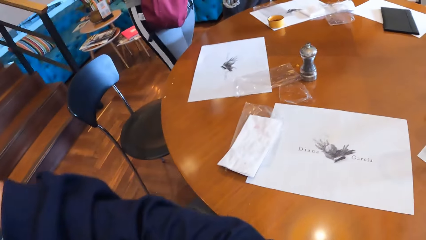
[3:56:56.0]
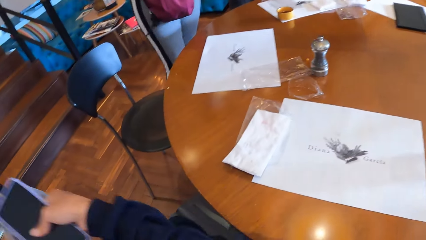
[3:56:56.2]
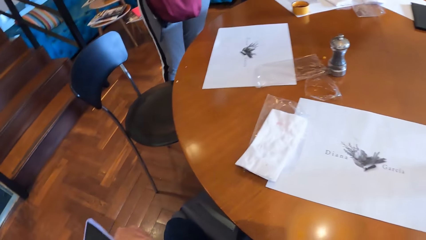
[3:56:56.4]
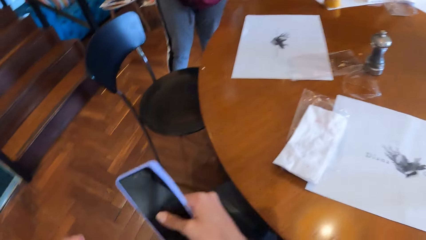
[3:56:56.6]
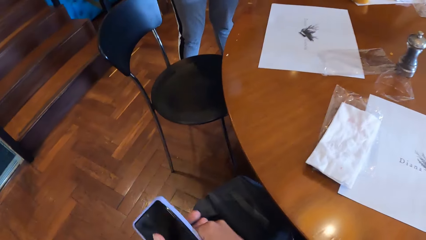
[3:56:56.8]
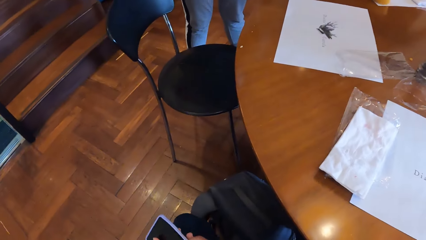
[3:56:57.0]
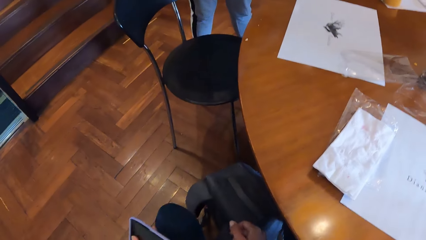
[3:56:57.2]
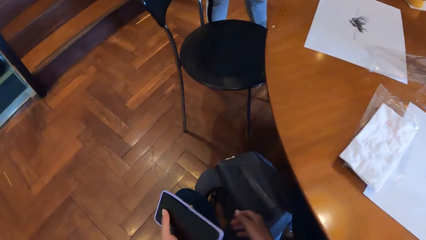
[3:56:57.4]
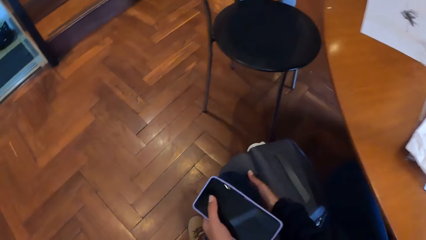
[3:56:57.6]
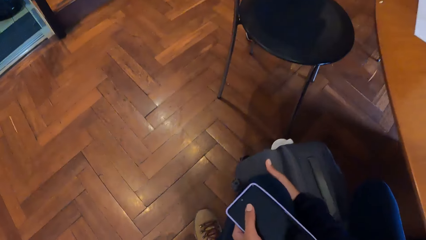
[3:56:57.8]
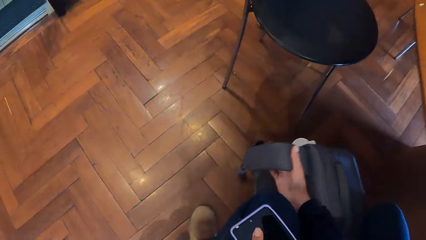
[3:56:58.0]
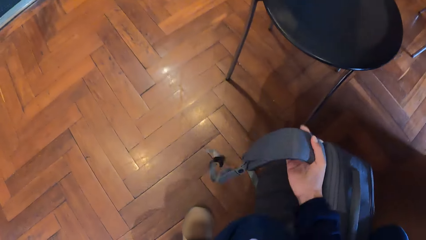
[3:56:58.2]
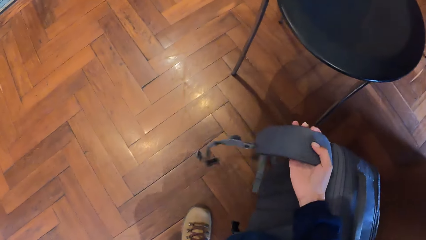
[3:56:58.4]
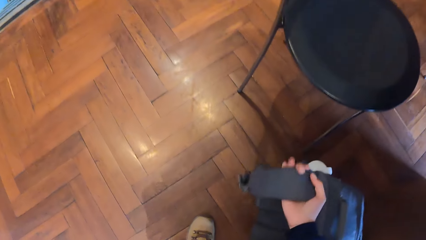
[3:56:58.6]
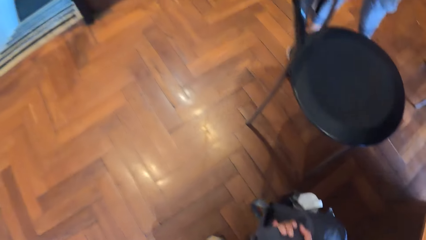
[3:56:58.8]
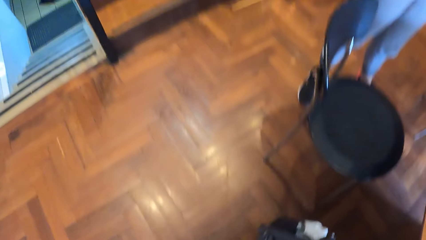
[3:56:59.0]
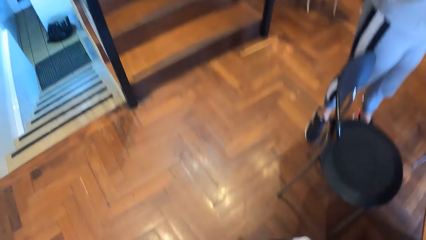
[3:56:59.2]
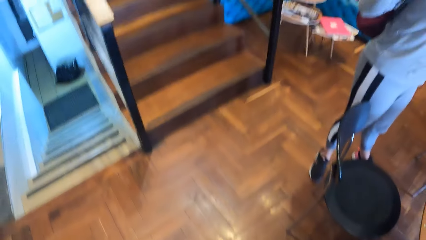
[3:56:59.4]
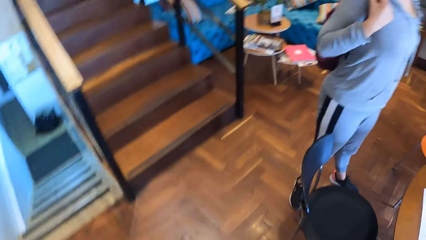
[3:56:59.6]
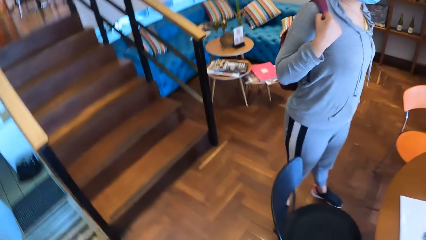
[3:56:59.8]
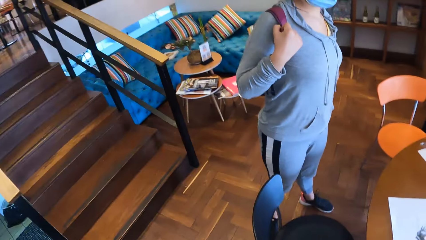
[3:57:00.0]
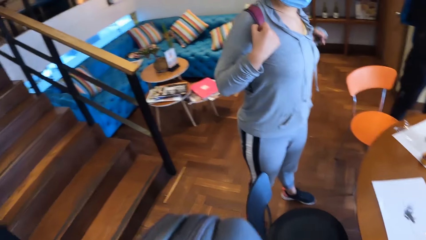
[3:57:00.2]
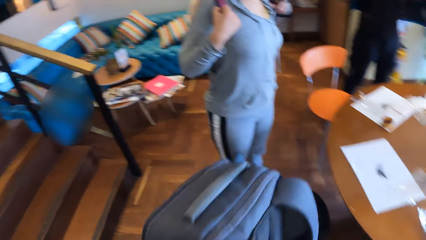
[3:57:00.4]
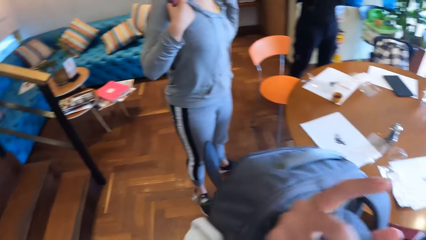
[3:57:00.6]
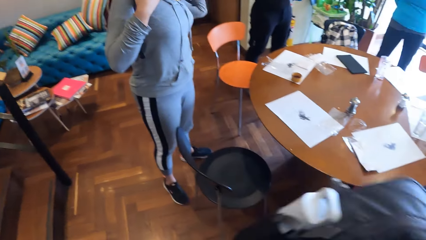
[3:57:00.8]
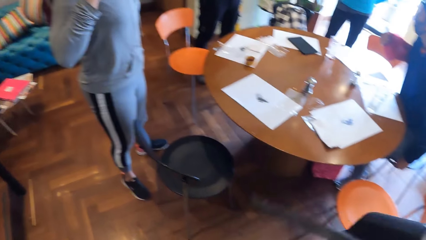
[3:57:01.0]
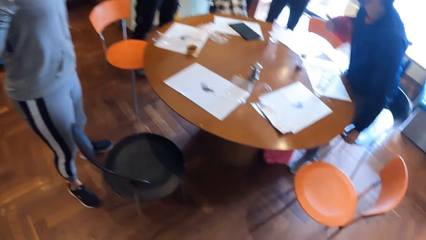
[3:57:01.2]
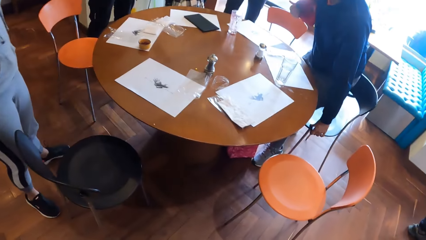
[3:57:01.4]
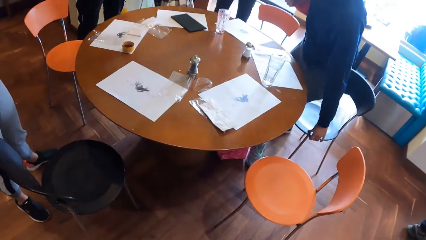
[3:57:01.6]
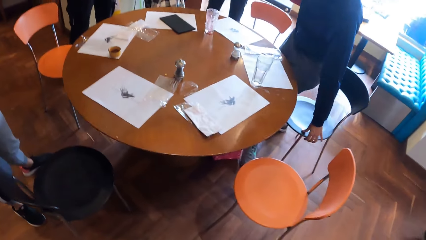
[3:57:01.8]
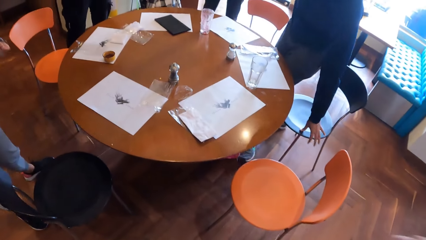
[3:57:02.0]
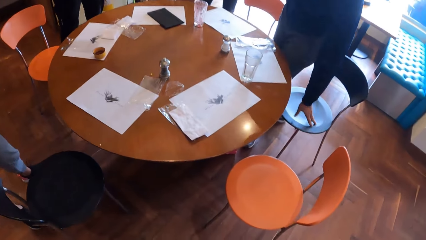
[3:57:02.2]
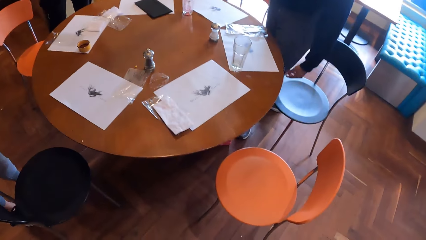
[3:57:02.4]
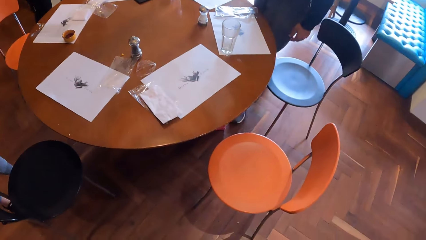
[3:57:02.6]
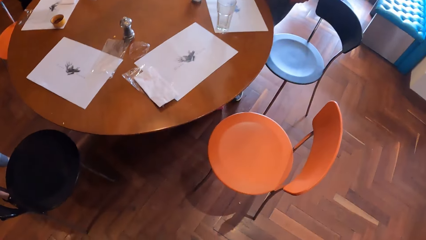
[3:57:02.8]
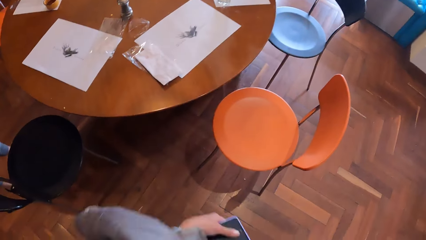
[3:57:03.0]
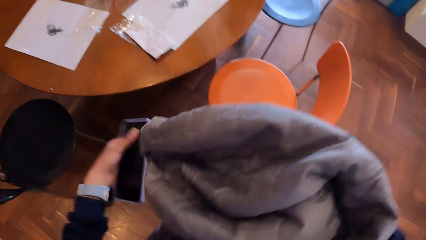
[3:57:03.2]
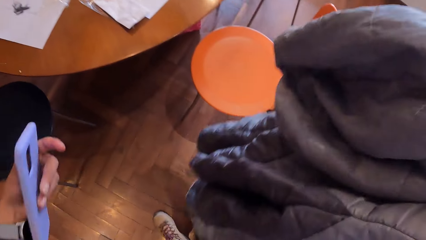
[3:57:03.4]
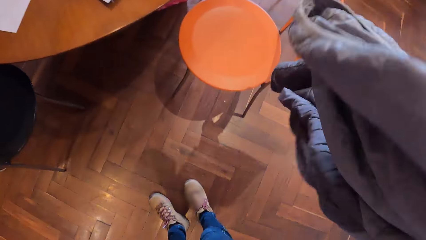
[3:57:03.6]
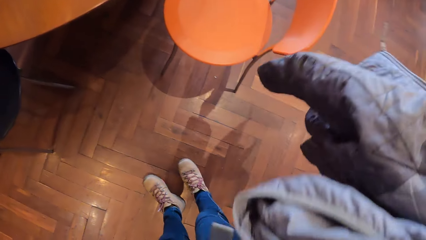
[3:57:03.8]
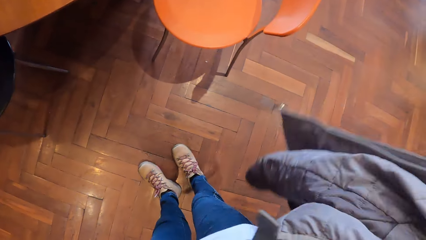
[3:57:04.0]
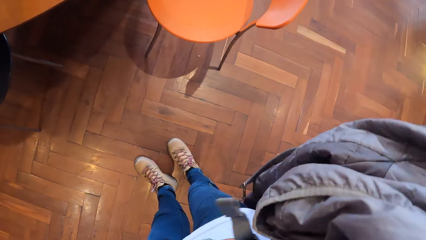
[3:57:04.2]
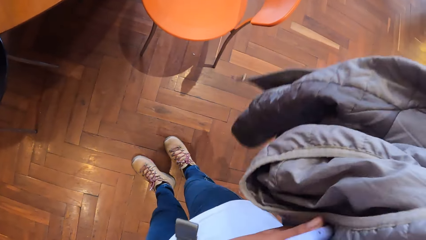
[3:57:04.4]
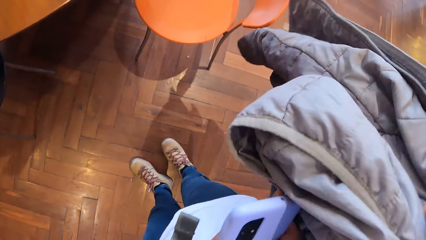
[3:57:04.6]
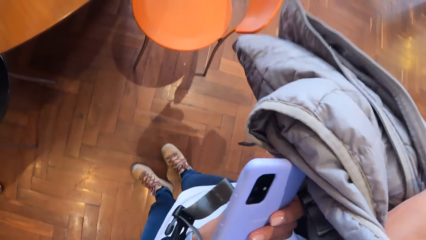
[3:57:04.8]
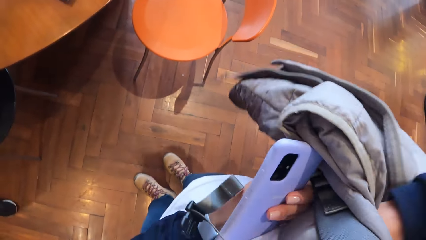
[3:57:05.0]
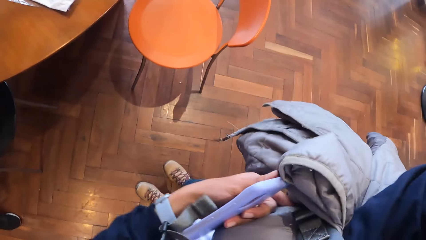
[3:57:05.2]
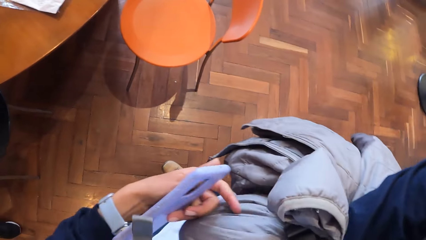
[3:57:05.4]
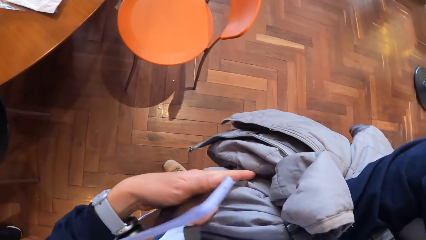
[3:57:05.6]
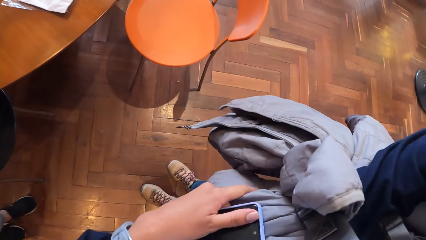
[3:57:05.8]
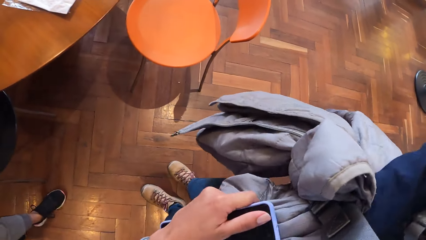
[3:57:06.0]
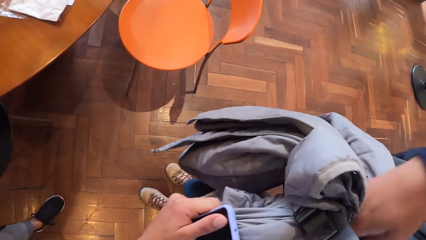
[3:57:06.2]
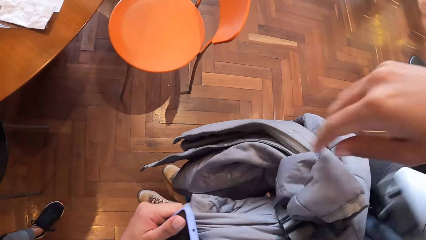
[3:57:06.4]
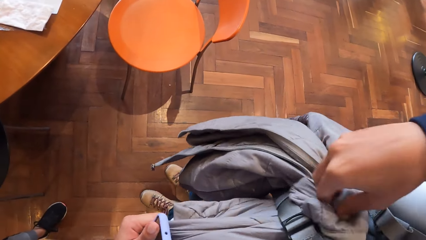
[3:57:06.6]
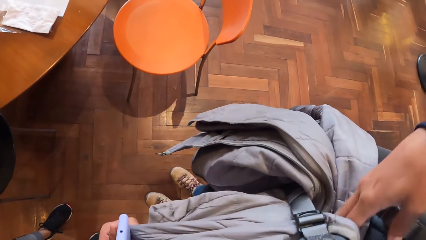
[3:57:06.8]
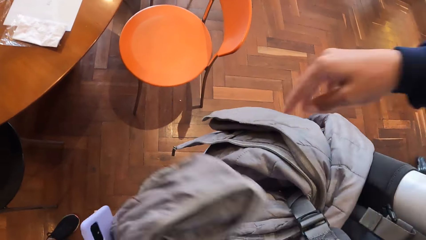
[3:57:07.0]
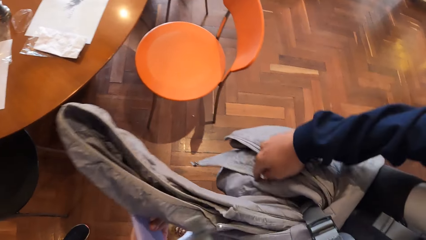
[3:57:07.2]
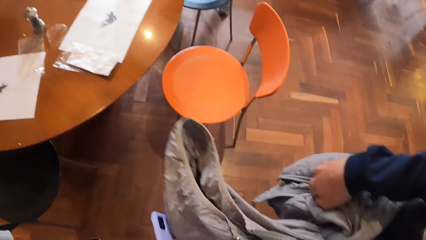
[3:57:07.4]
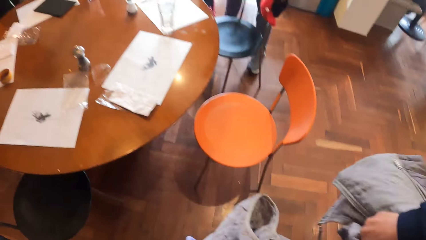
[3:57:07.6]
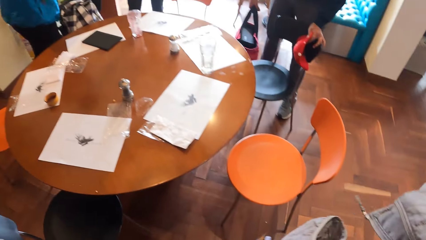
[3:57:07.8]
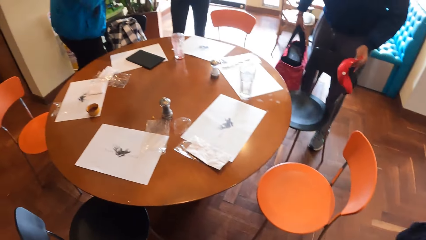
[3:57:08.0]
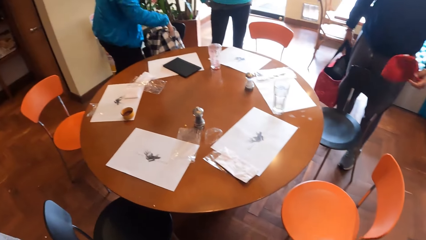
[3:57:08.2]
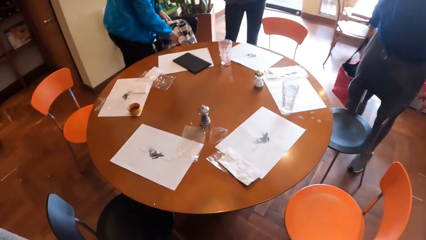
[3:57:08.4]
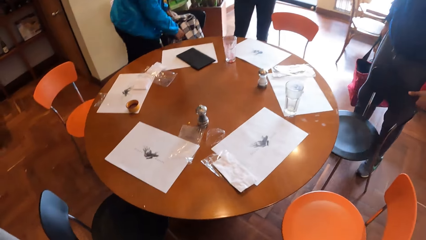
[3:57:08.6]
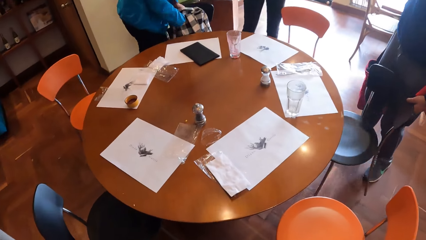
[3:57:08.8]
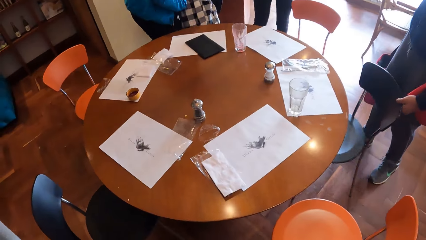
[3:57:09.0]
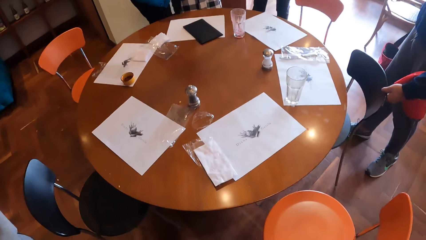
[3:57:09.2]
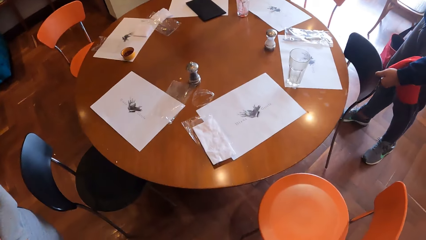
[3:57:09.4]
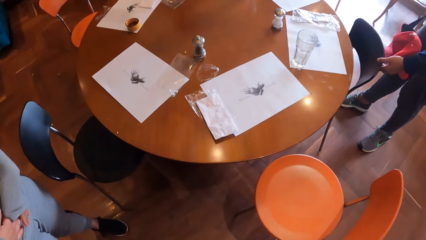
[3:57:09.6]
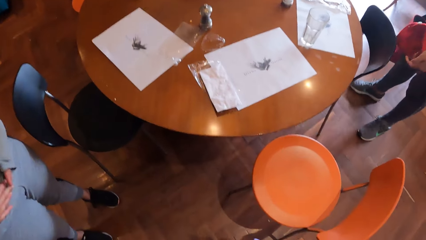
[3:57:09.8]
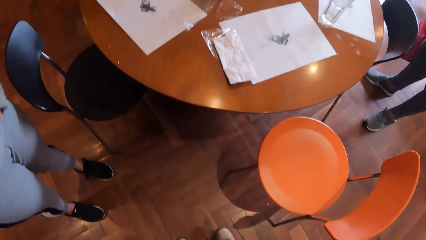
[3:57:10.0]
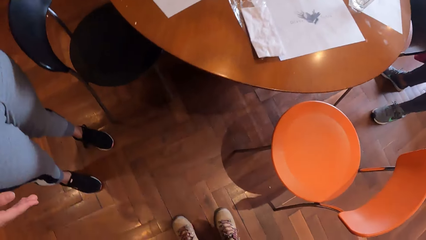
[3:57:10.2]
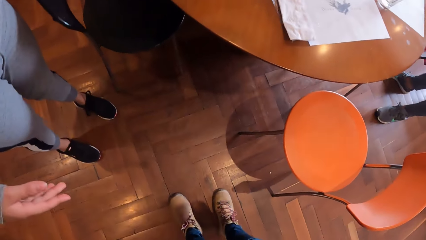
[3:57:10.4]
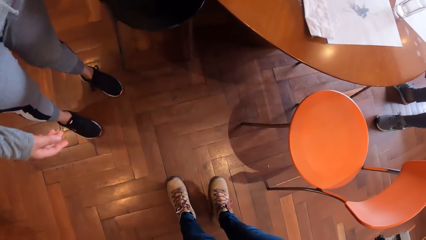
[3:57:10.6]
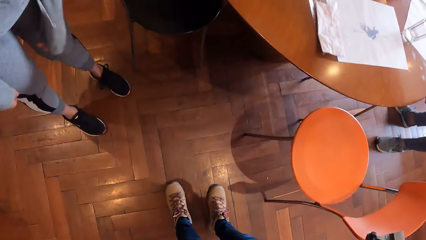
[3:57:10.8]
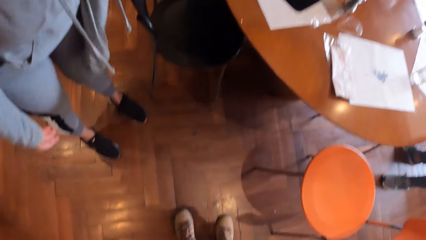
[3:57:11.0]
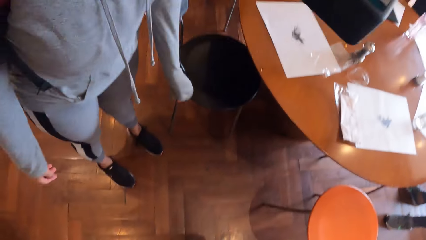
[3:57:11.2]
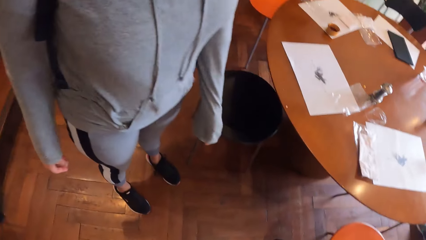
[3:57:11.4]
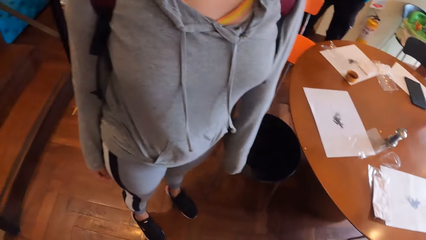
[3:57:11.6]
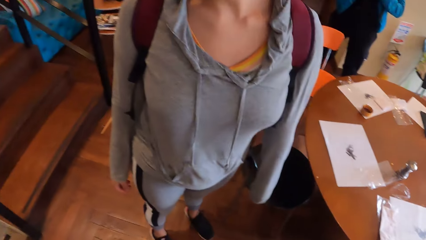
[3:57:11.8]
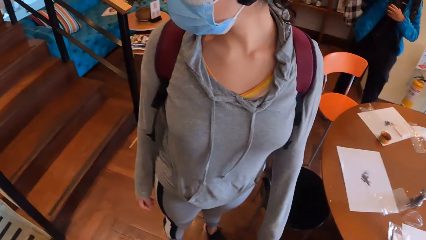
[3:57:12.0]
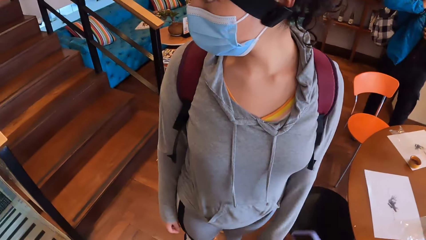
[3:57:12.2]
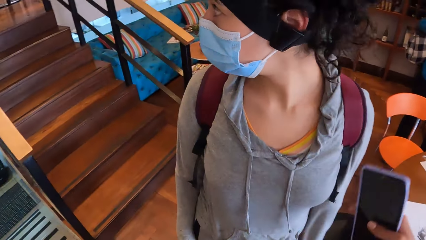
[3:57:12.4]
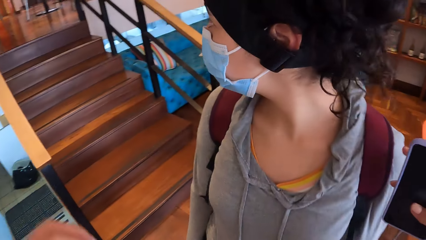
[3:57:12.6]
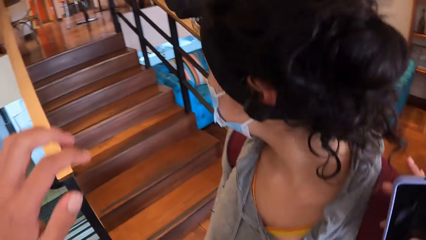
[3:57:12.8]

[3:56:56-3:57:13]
The camera wearer hangs the sweater or coat on her left hand with her right hand. She carries the bag from the floor with her right hand. She puts the bag at her back with her right hand. A man stands up from a chair. The camera wearer puts the sweater in the middle of the belt bag with her right hand. She fixes the coat on the bag's strap. The man takes a cap from the head of the chair with his left hand and picks up a bag. The man moves the chair with his left hand.
